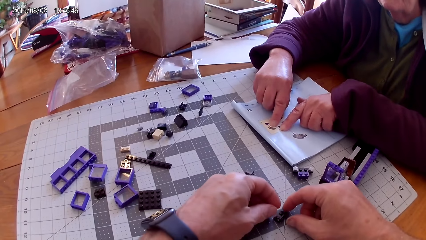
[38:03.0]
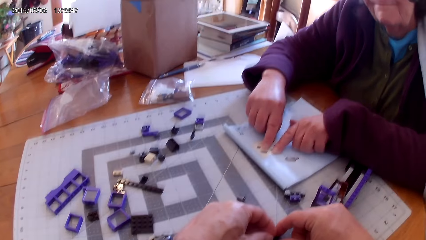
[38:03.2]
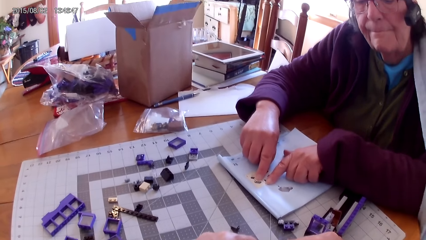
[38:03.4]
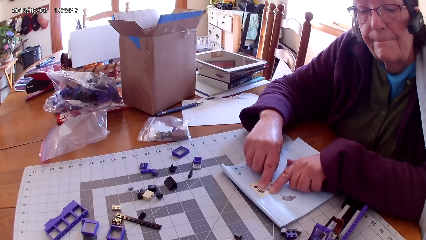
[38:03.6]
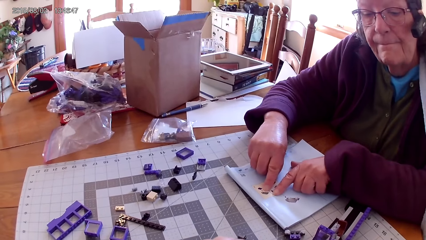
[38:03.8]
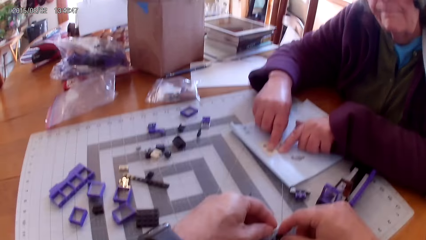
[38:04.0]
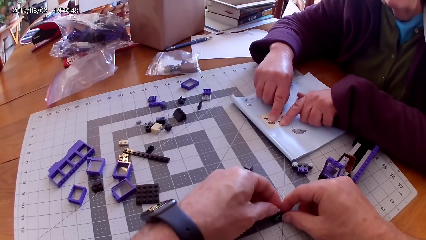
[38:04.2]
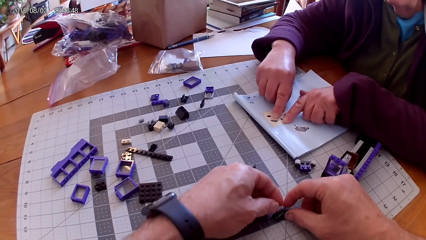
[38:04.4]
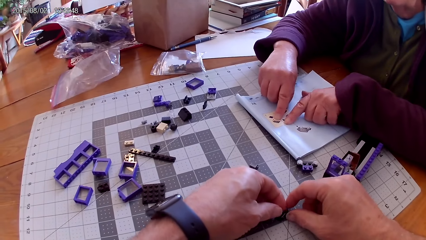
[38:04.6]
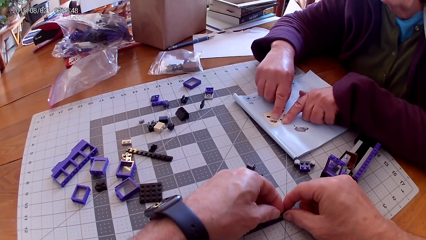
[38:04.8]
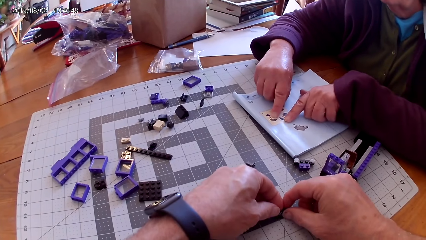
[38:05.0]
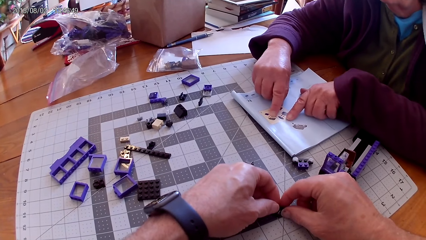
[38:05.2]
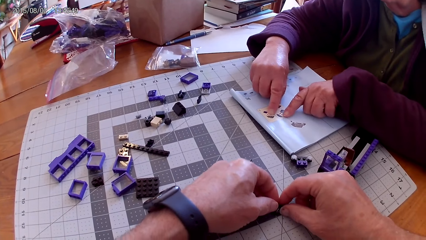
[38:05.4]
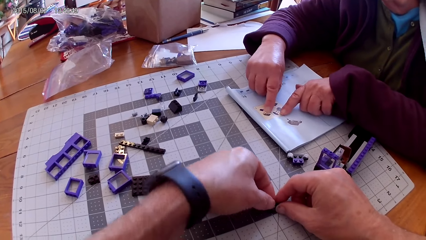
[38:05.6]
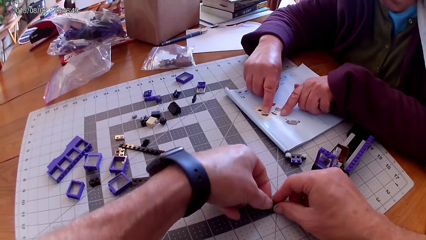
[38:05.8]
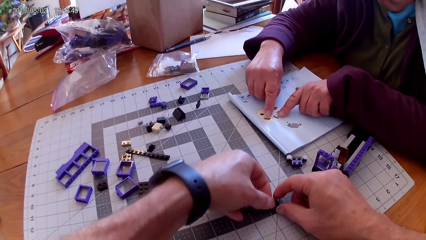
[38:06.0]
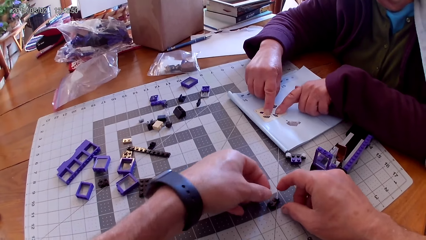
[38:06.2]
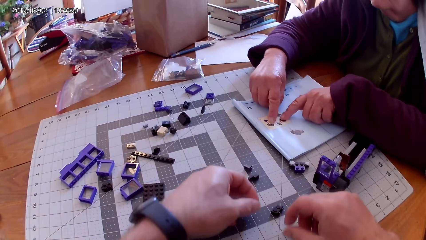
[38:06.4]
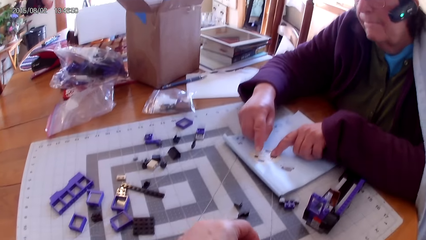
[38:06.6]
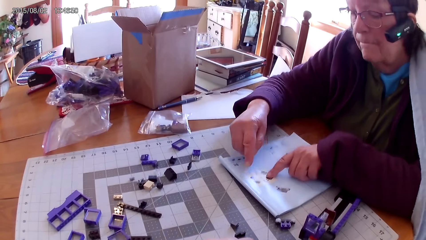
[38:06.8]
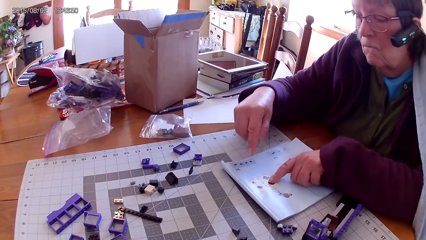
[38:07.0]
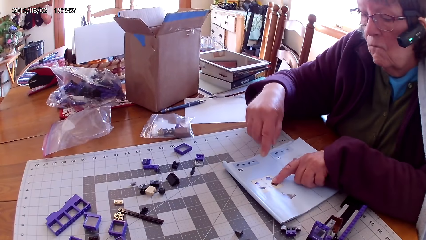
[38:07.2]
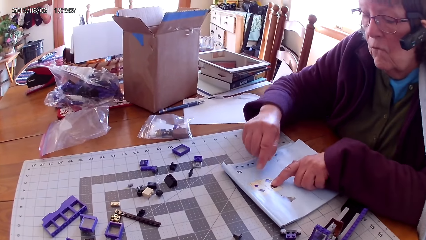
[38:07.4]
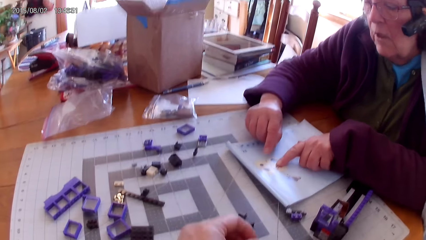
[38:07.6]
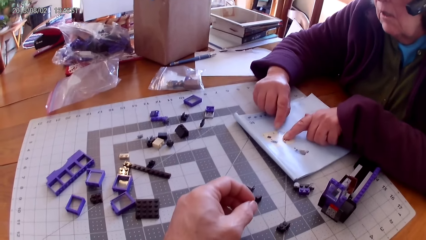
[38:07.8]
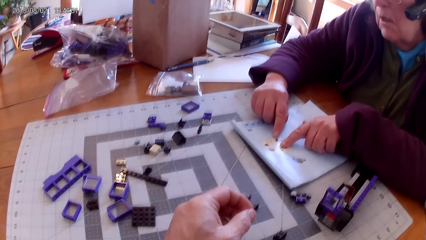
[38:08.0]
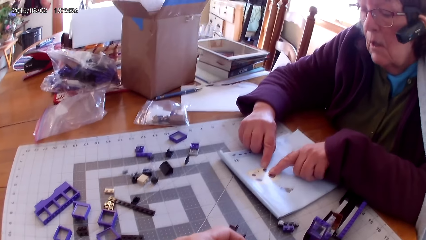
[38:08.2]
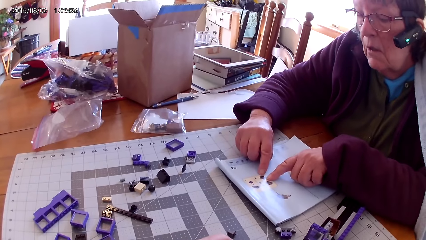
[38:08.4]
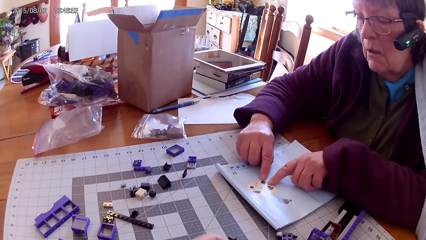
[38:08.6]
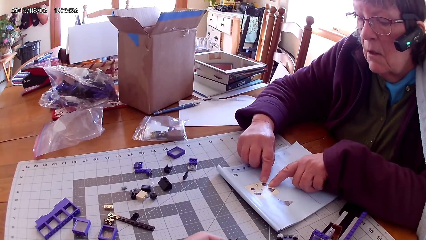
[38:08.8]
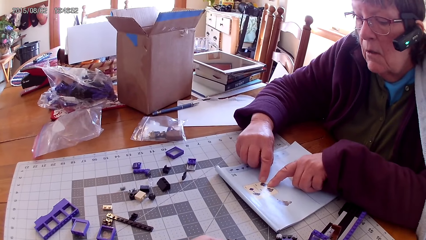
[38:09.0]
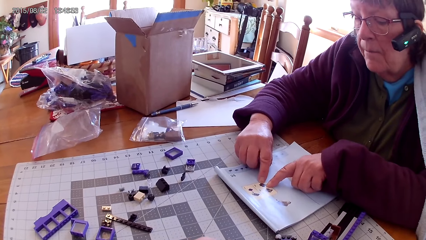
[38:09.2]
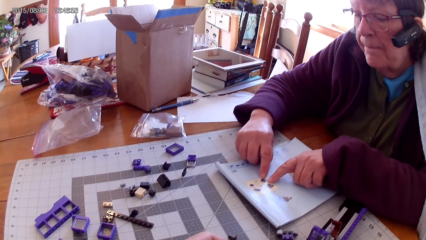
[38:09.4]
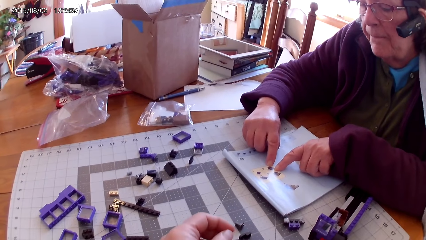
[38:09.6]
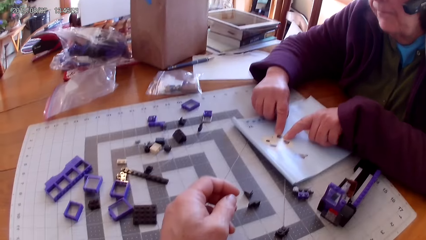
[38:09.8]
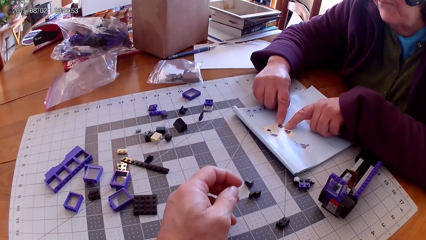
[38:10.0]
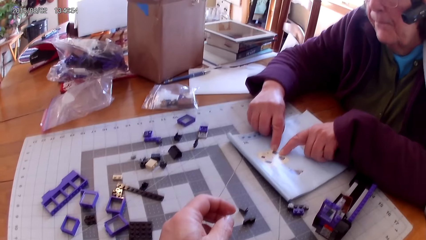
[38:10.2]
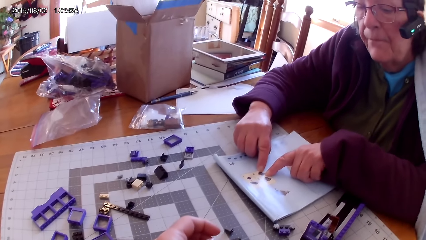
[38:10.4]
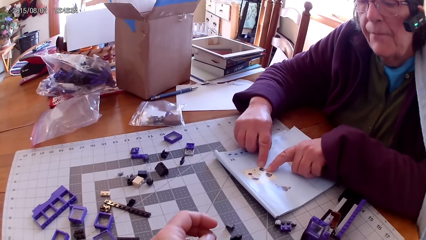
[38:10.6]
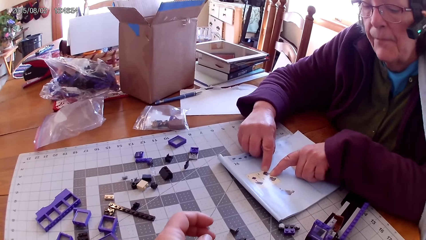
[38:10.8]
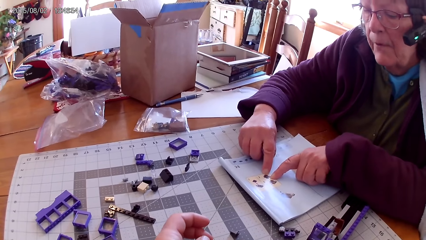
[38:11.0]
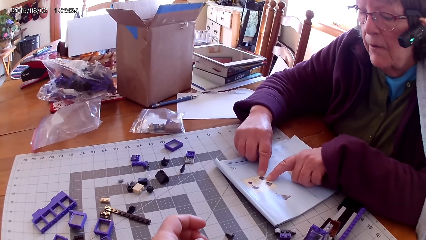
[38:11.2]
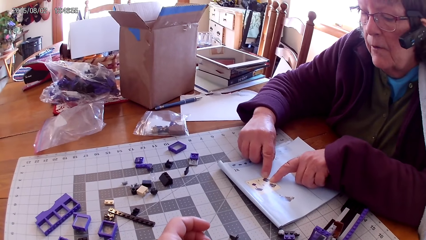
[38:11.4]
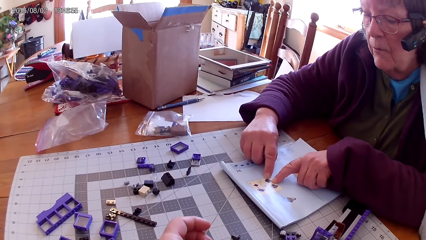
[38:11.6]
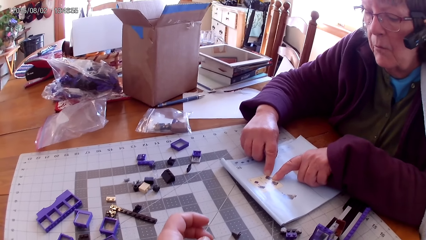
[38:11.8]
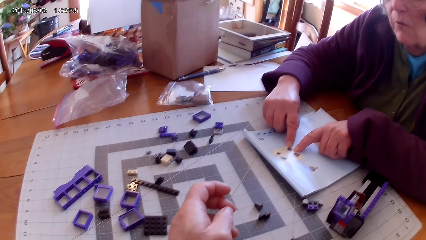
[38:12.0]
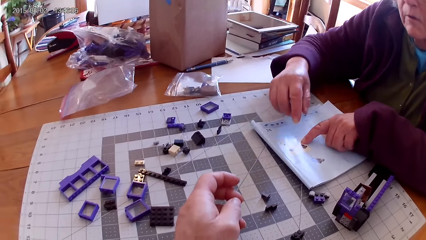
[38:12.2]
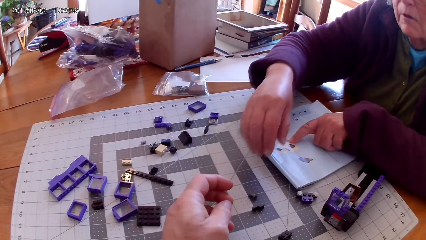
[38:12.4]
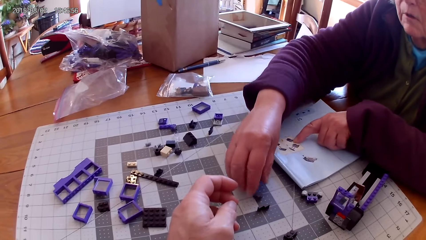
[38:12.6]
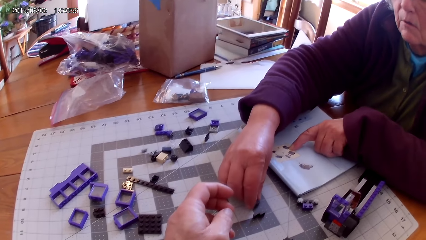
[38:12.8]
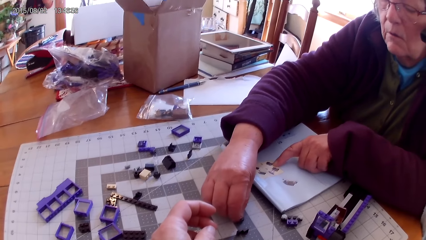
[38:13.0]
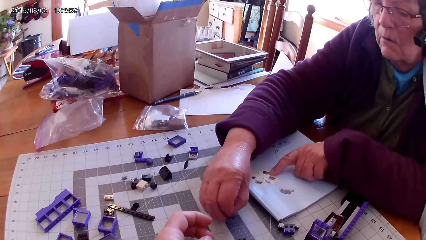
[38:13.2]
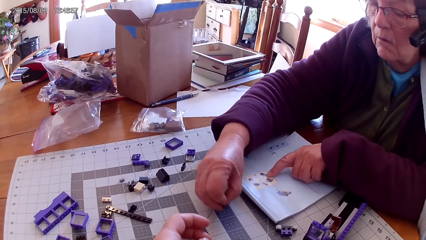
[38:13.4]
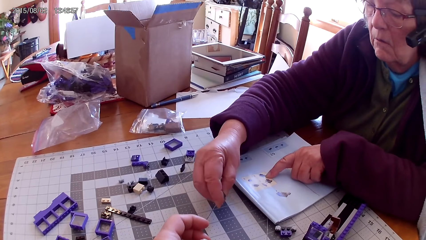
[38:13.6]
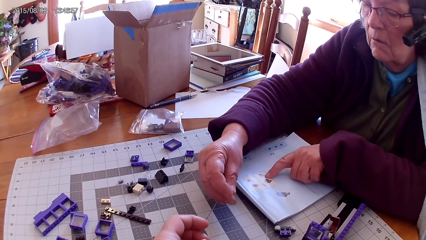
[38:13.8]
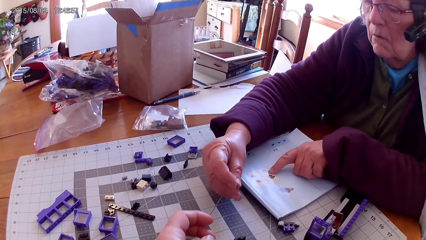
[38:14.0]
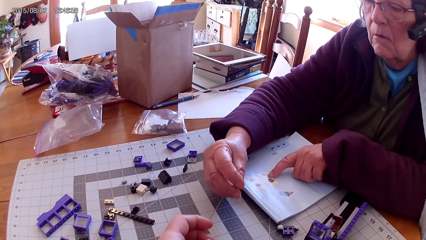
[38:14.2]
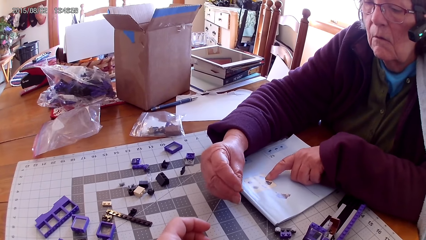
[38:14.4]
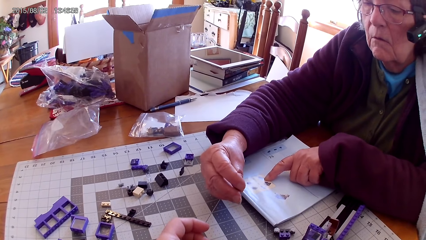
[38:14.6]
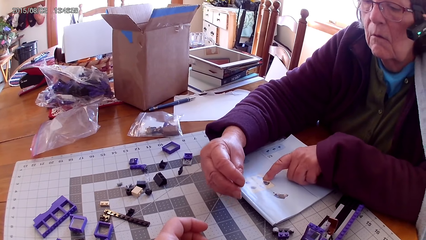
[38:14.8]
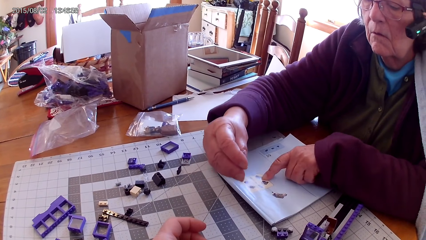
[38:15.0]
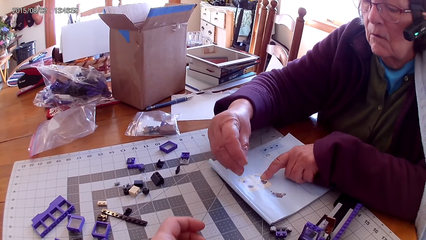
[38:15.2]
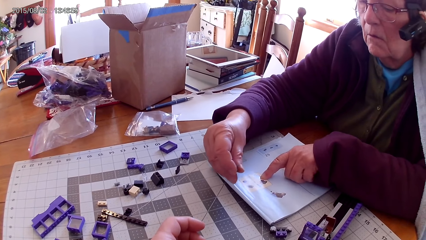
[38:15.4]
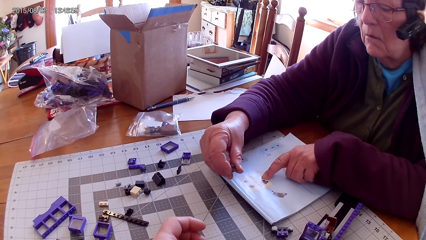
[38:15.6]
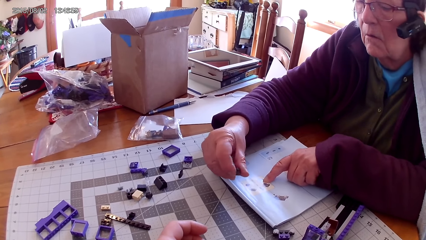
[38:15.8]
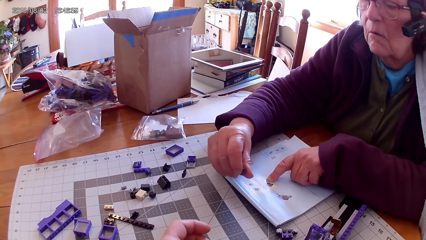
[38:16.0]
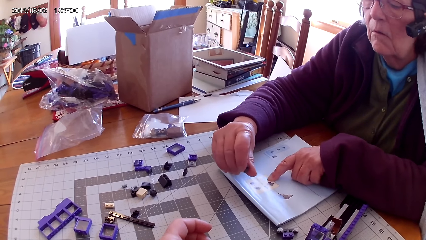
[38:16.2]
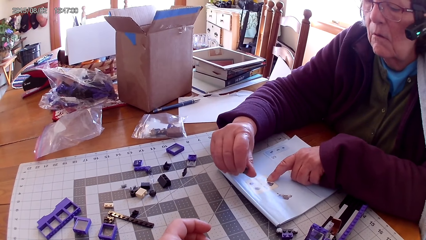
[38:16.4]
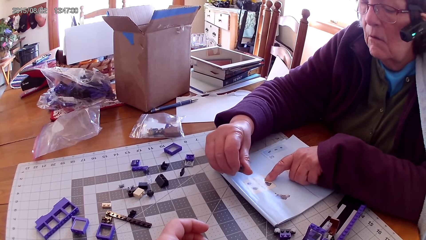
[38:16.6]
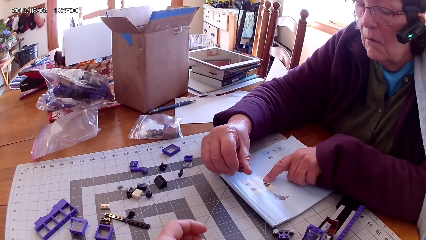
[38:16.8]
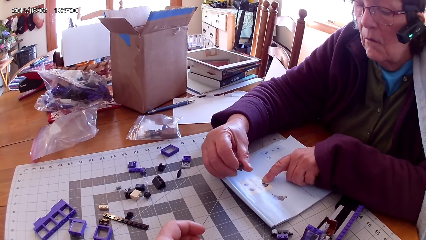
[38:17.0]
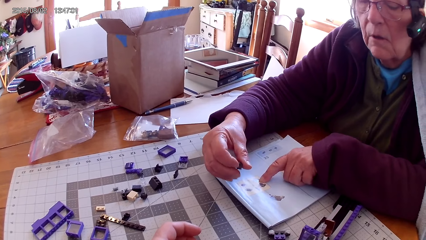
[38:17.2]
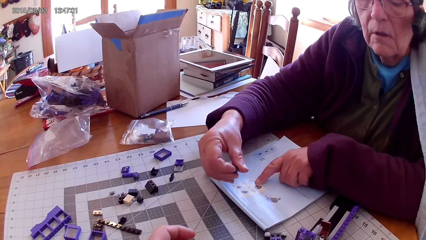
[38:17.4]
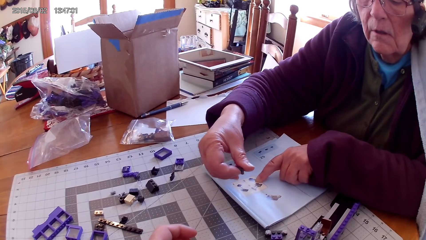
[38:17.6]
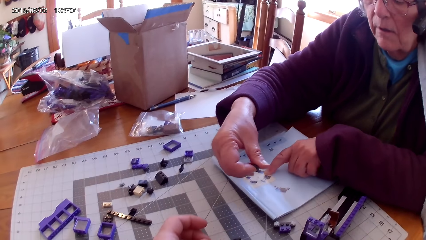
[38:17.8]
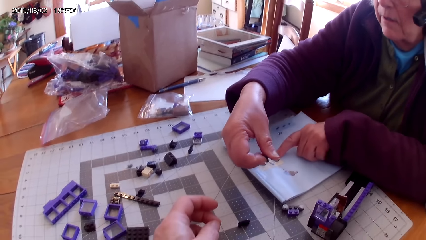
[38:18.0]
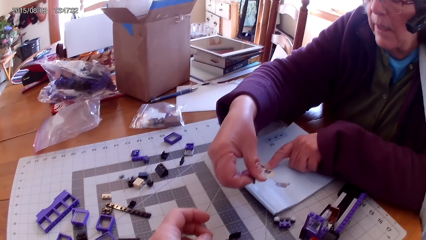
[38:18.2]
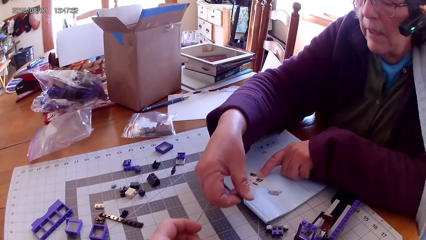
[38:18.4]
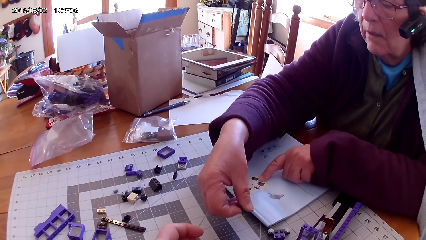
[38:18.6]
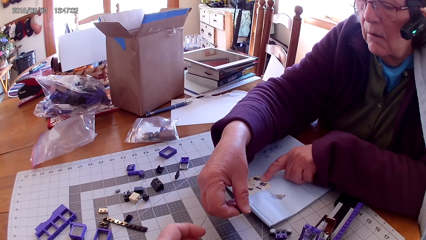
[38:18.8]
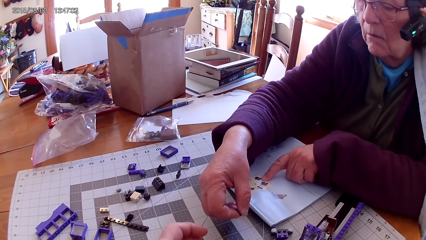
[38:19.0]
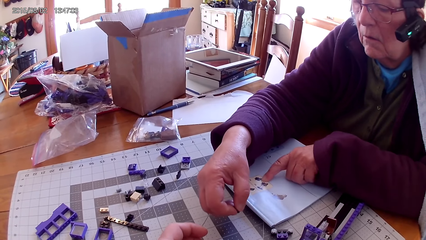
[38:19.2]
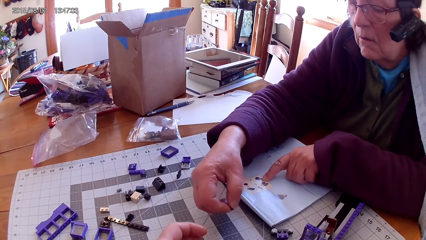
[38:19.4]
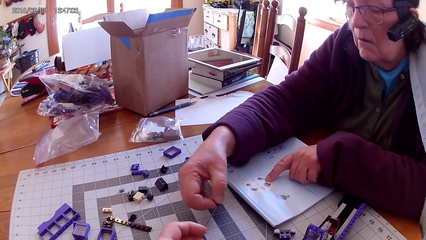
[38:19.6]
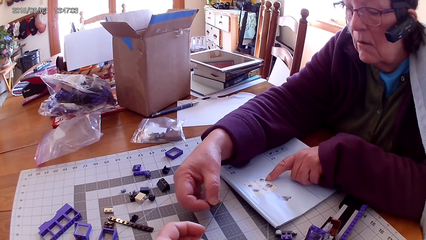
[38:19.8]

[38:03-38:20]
The camera wearer joins the plastic interlocking blocks on the table. A lady reads the lego book. The camera wearer fixes the lego piece. The lady reads the lego book. She picks up a small plastic cube or lego piece from the table, looks at the small plastic cube, and holds the lego piece.
